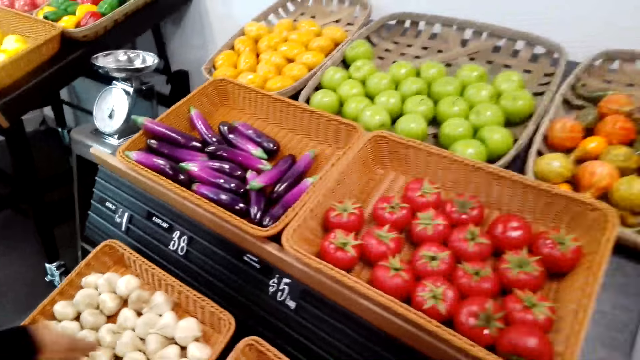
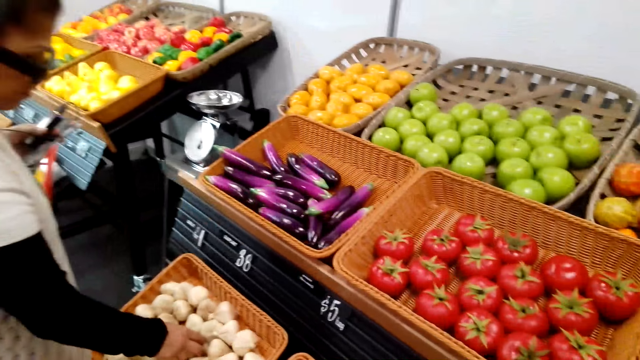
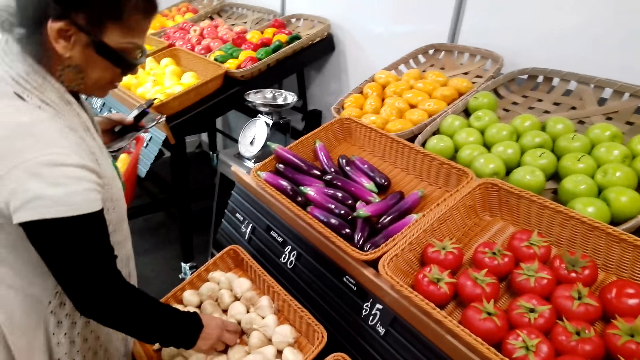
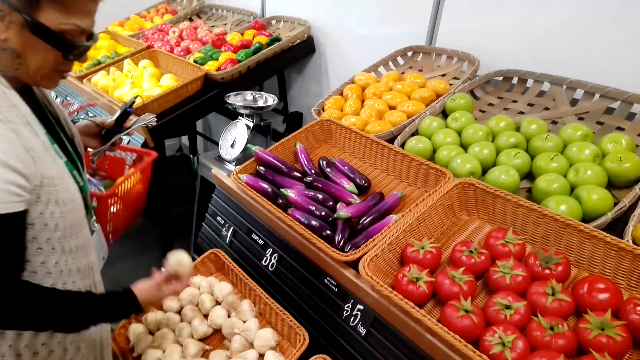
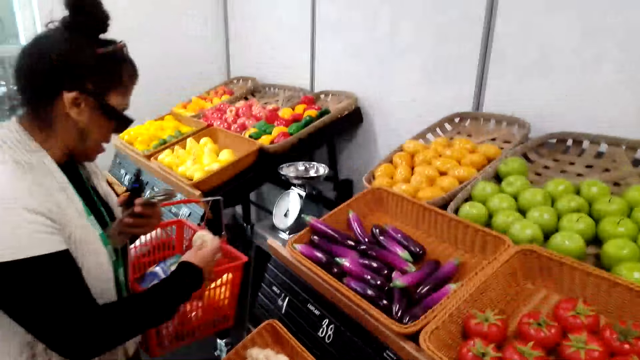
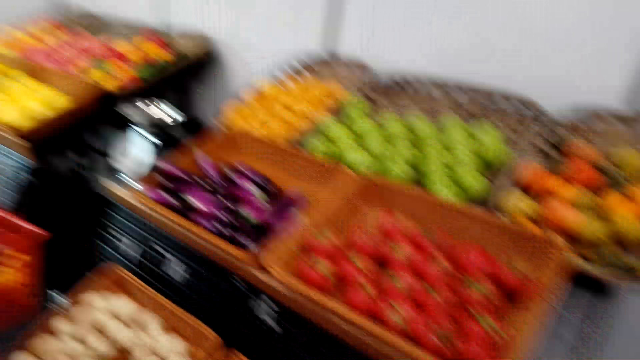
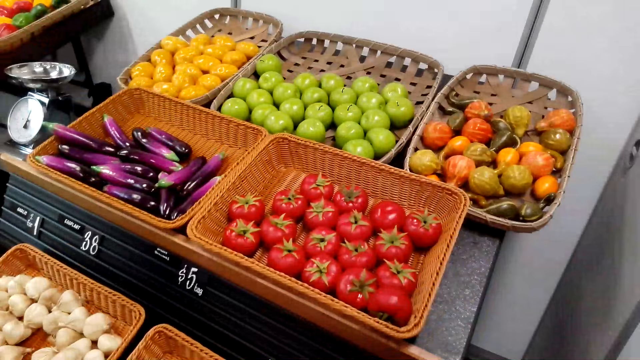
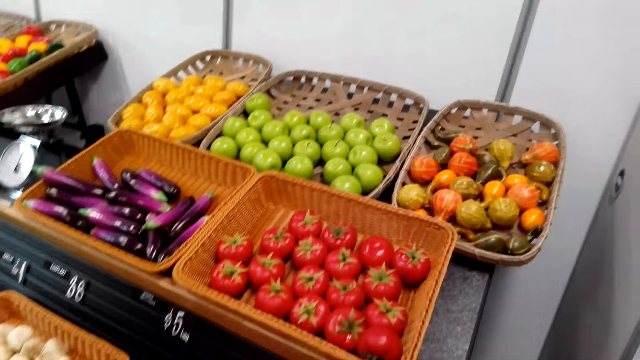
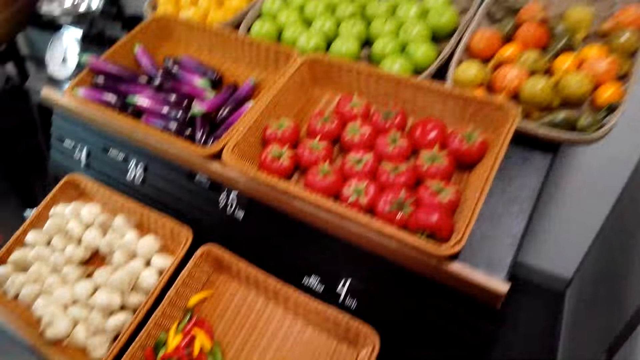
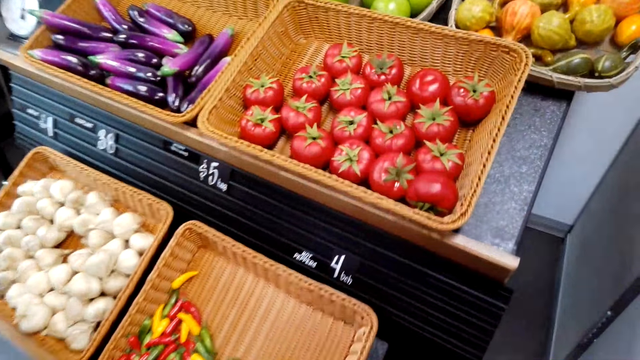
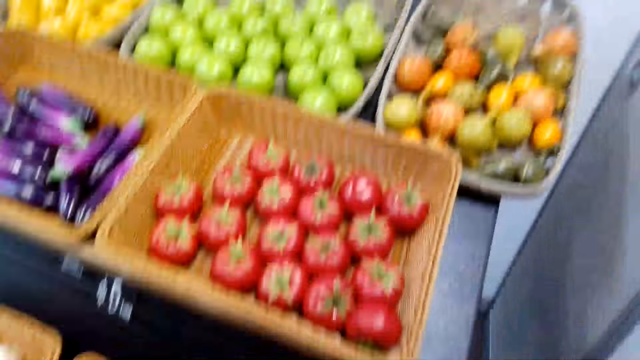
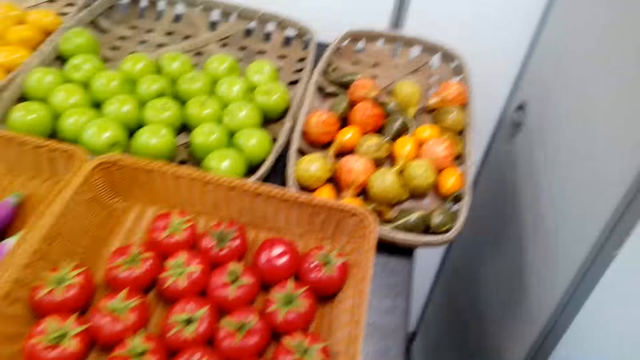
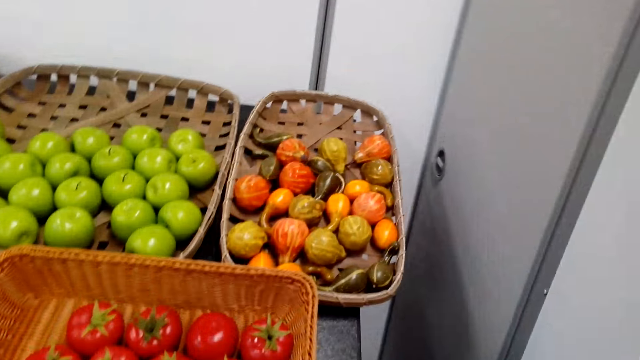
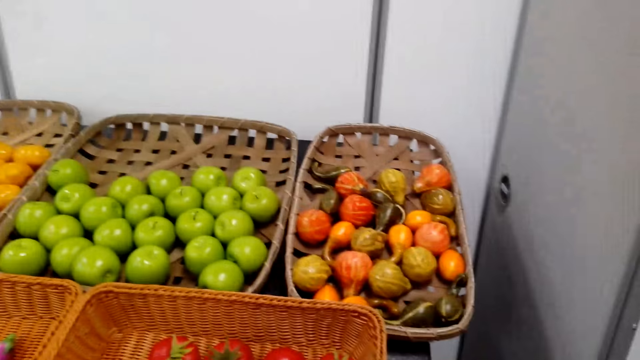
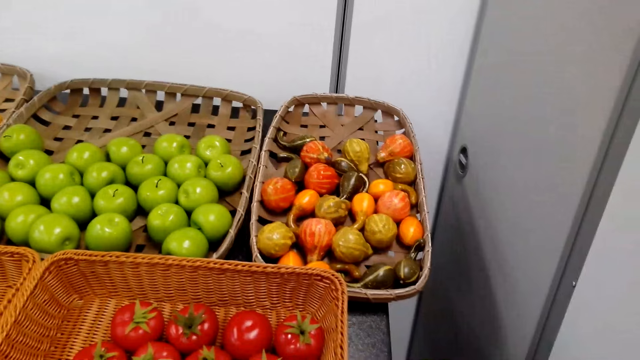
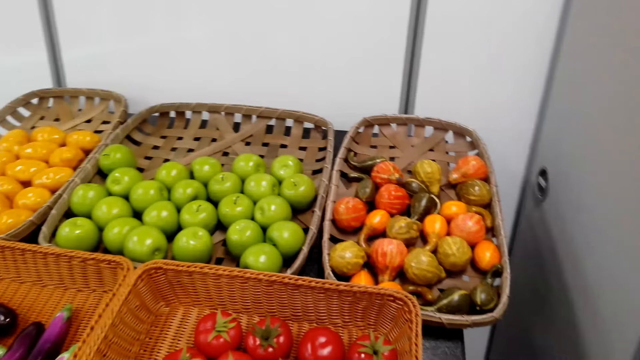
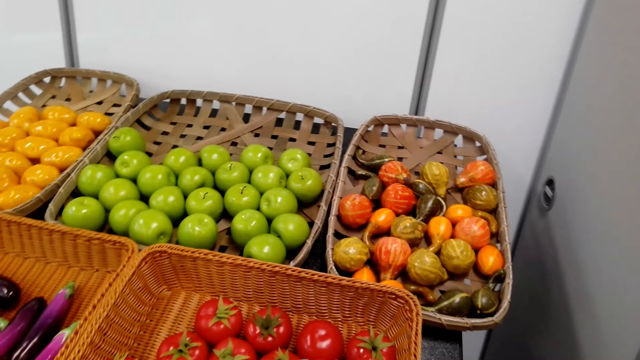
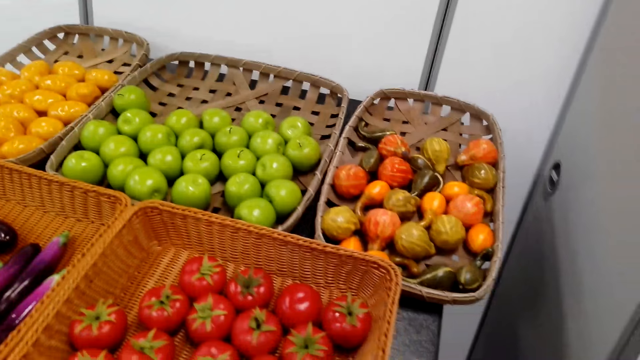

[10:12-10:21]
A person picks garlic from the basket. The person puts the garlic in a shopping bucket. The camera wearer interacts with the person. They look around.

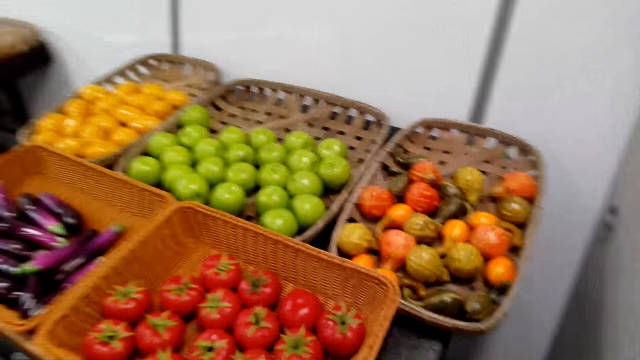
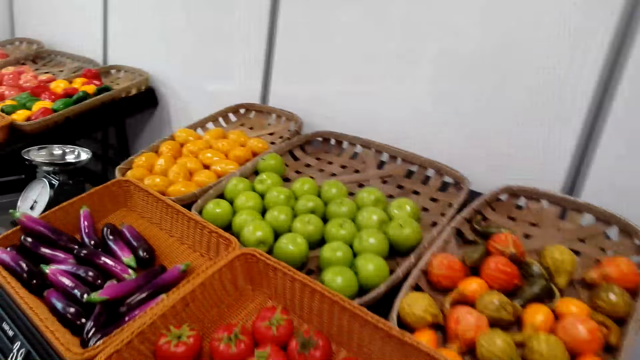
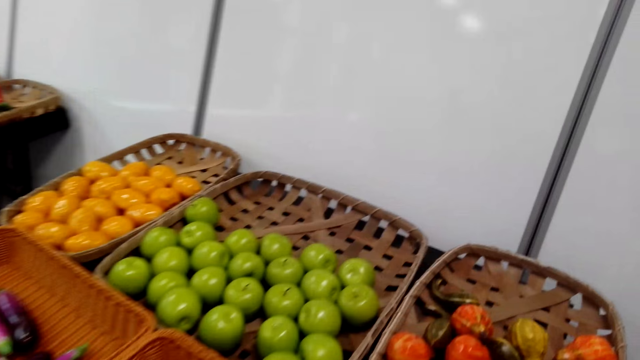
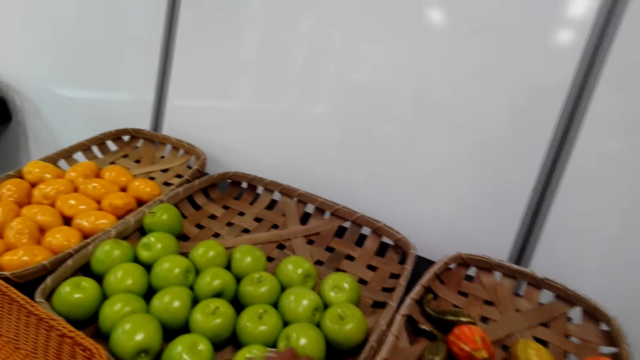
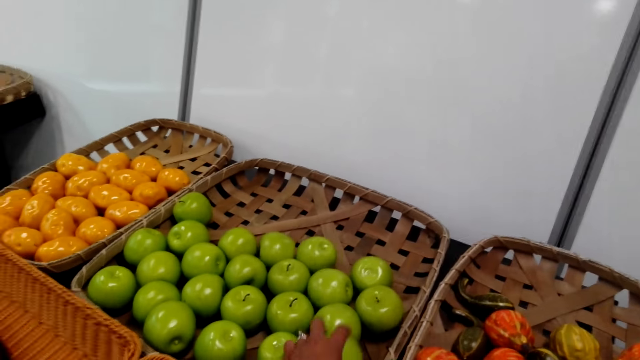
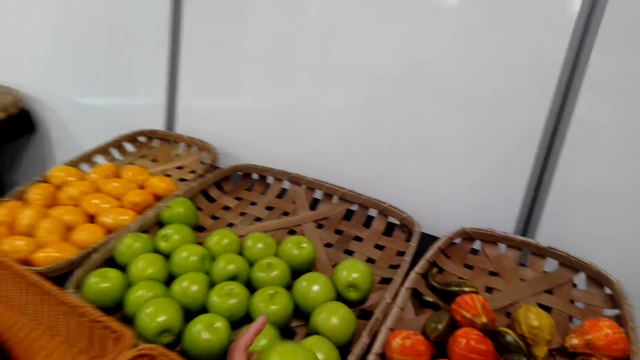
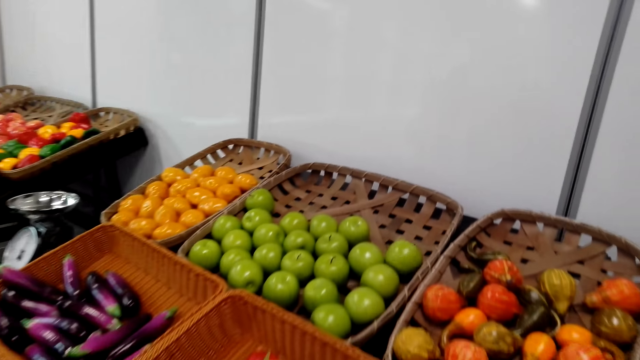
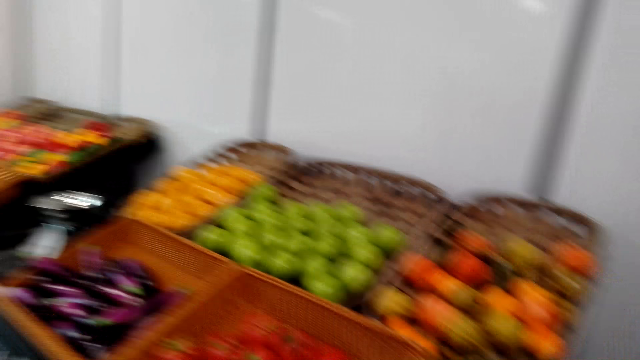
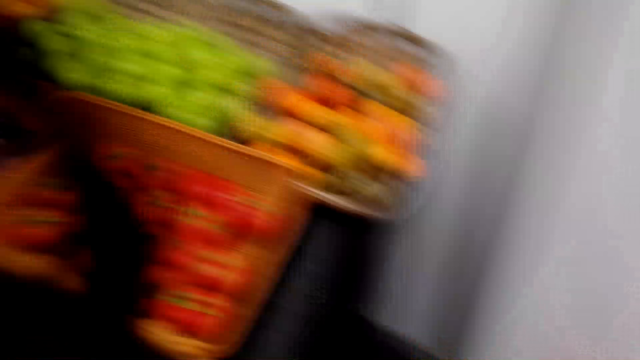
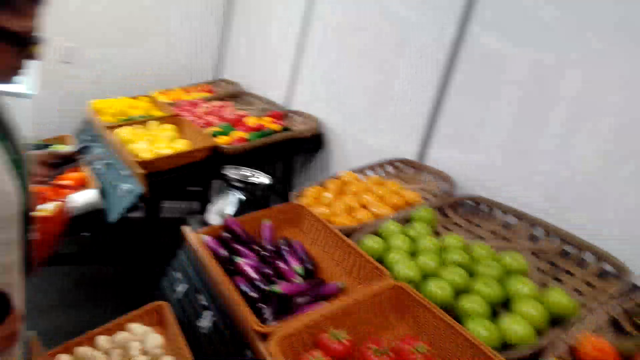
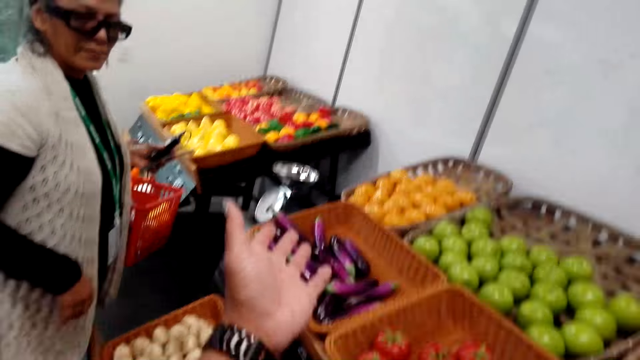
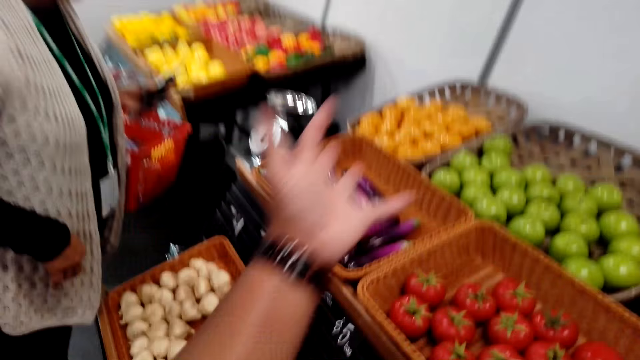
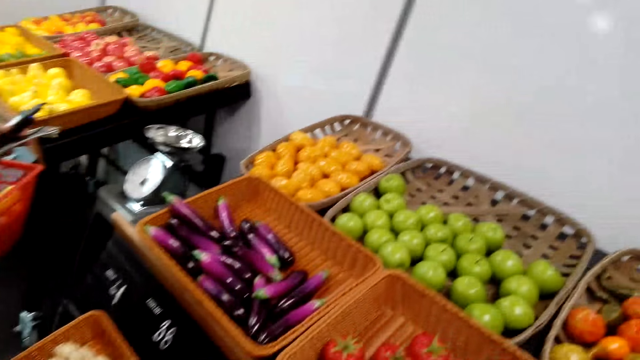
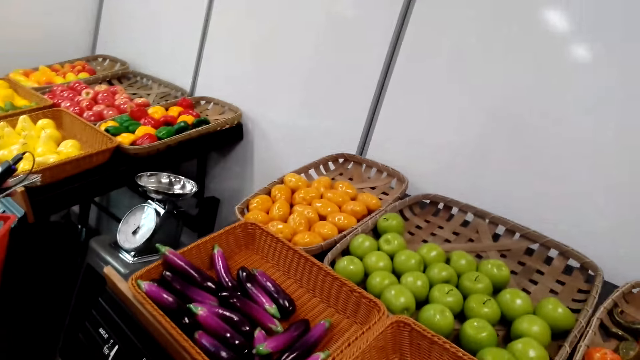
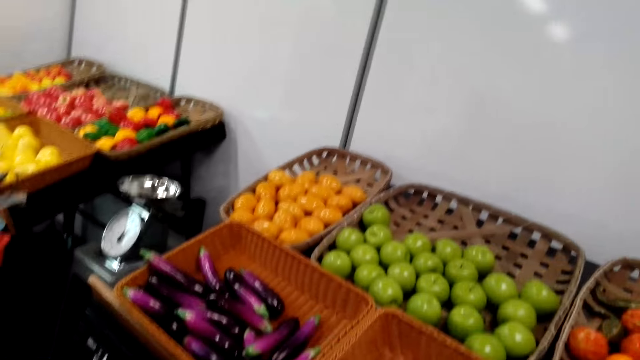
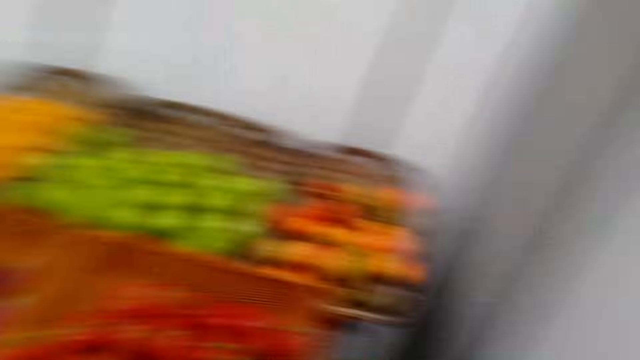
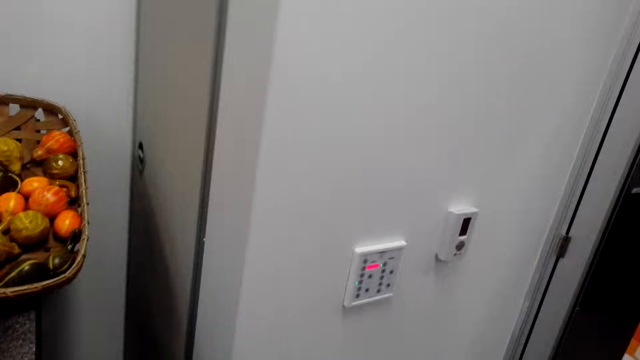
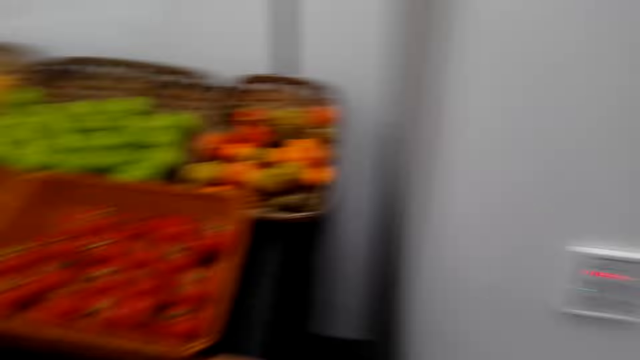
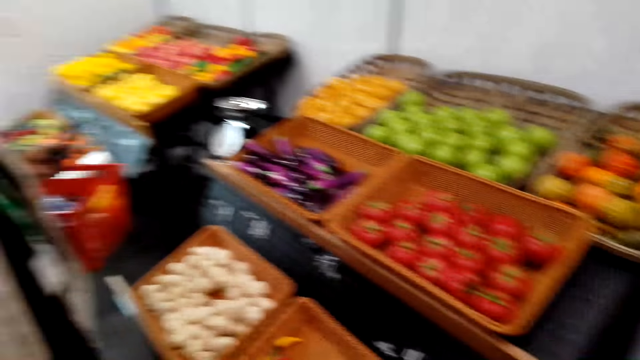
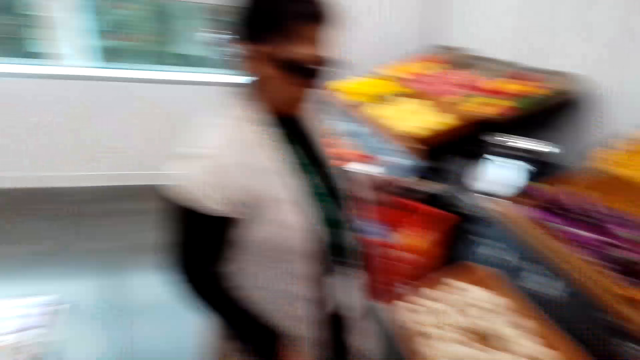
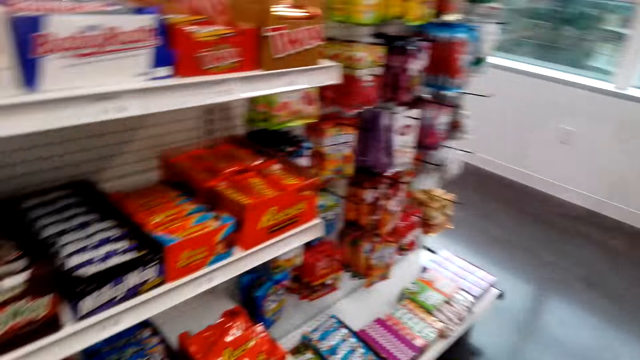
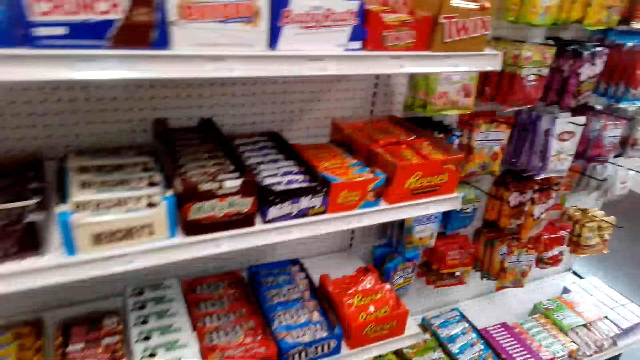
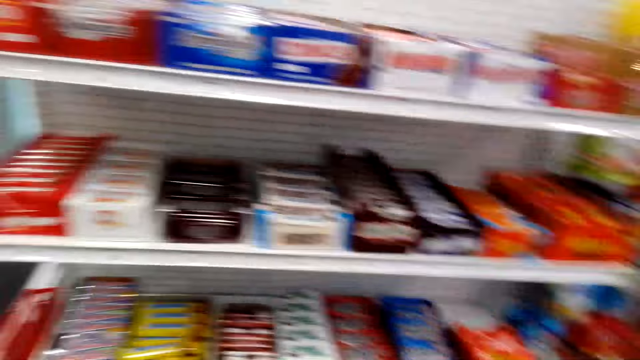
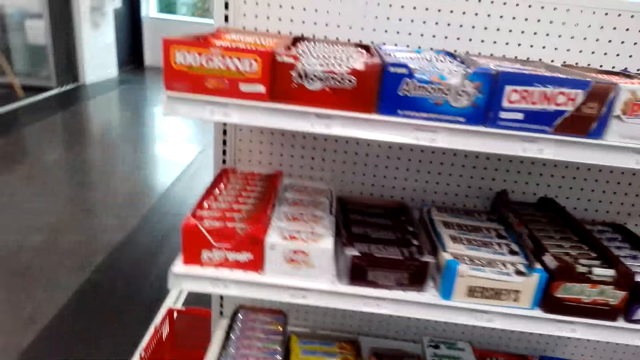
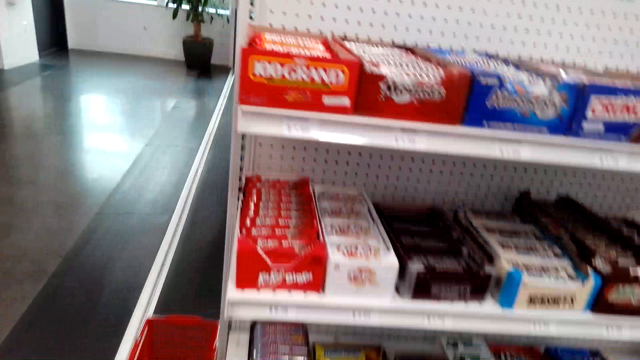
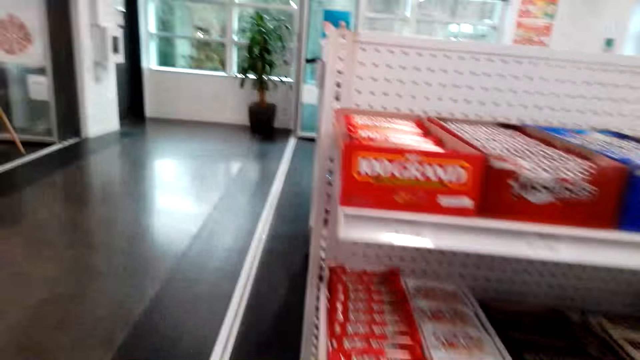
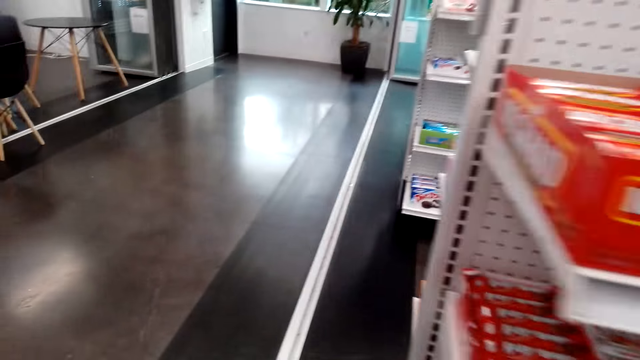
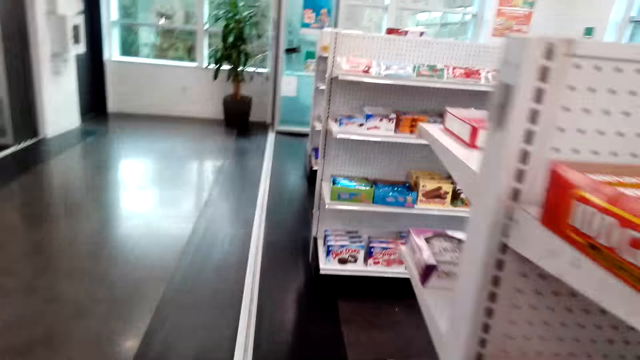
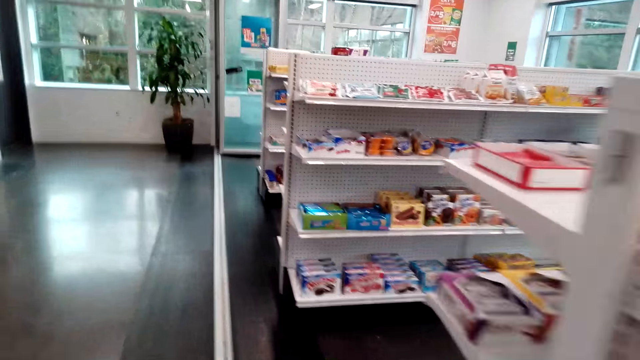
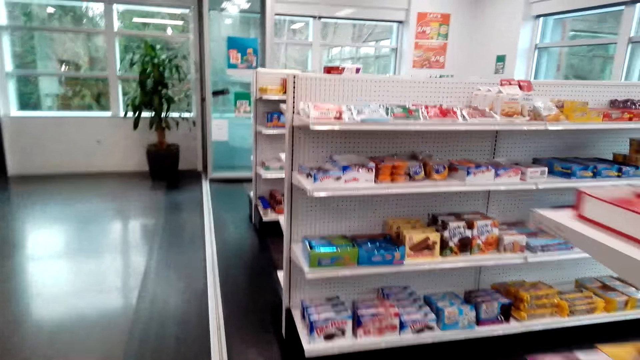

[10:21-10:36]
The camera wearer picks a green apple fruit from the basket. They interact with a person. They put the green apple in the shopping bucket. They do hand movements. They converse with the person. They look around the grocery store. They walk around the grocery store.
